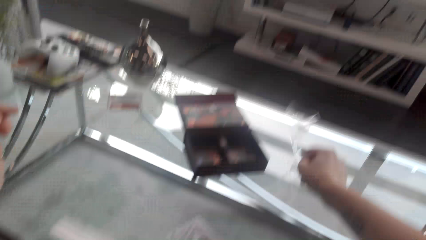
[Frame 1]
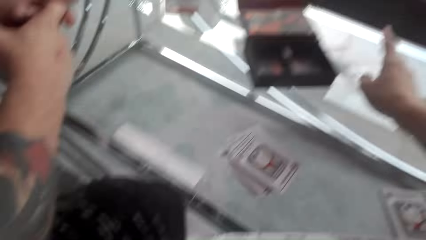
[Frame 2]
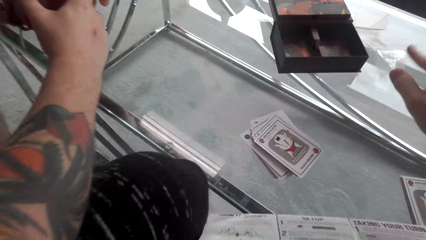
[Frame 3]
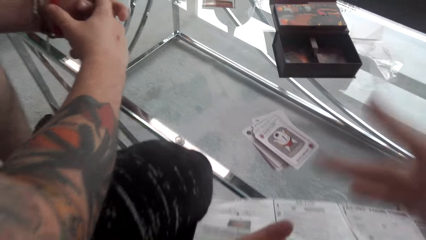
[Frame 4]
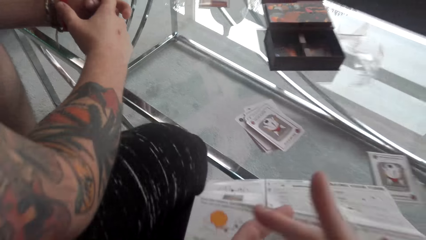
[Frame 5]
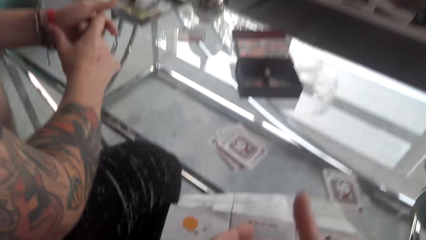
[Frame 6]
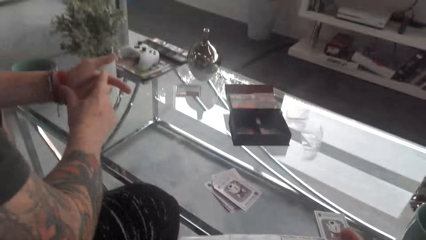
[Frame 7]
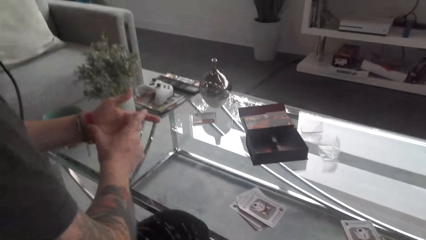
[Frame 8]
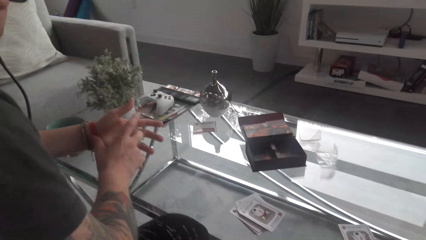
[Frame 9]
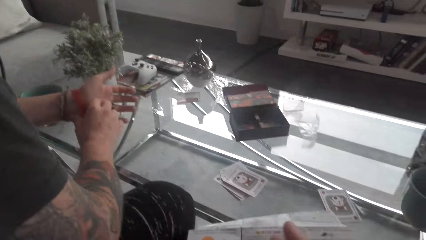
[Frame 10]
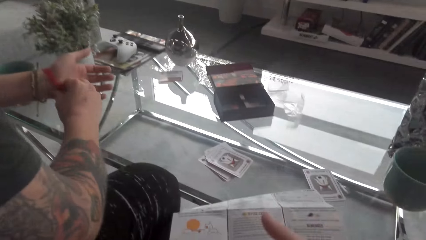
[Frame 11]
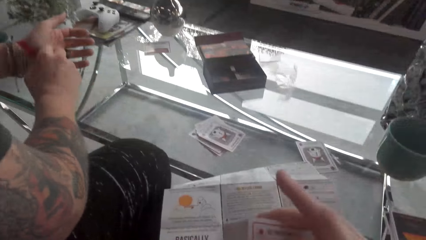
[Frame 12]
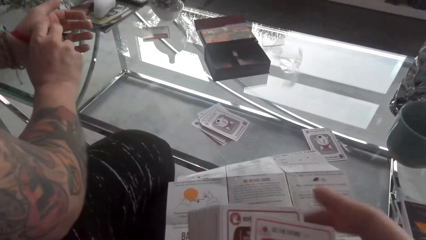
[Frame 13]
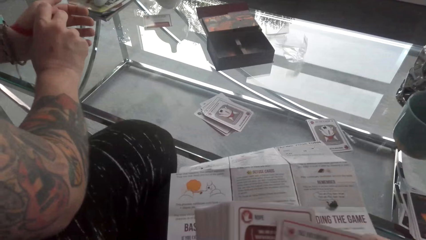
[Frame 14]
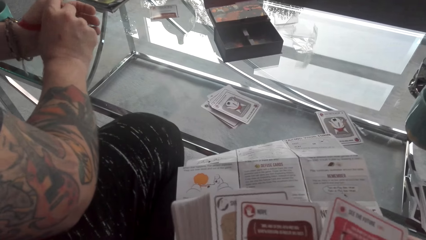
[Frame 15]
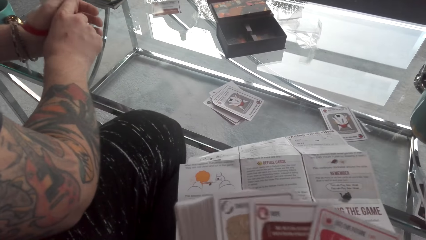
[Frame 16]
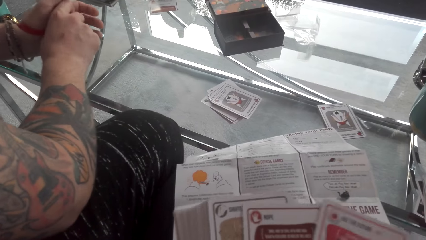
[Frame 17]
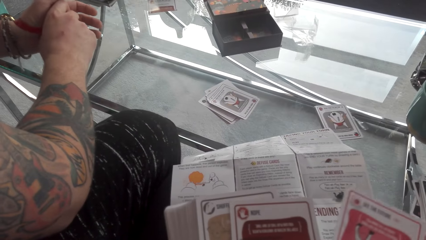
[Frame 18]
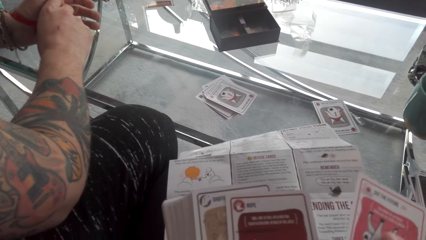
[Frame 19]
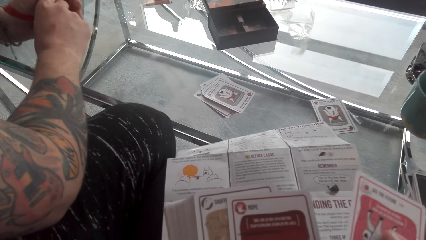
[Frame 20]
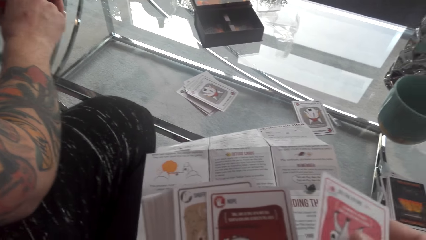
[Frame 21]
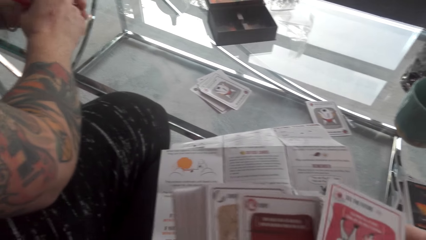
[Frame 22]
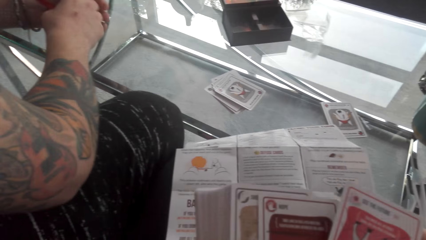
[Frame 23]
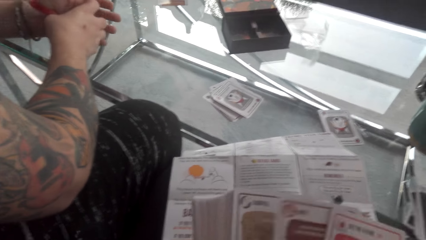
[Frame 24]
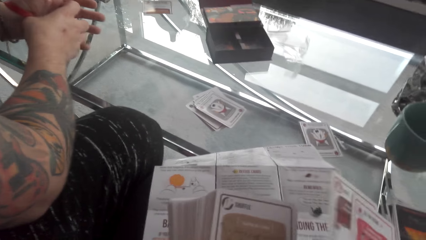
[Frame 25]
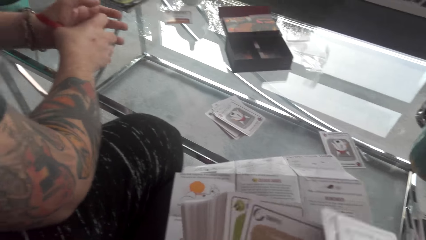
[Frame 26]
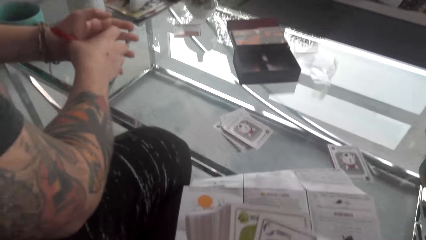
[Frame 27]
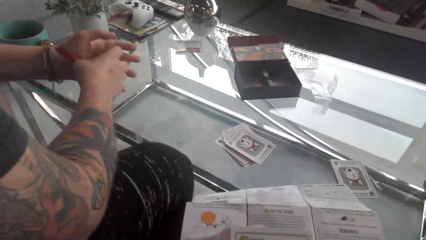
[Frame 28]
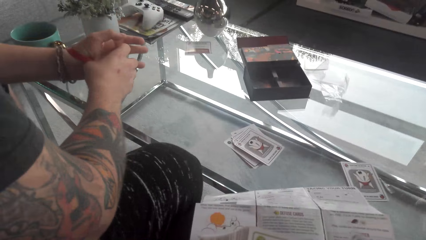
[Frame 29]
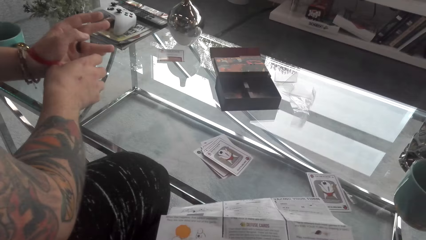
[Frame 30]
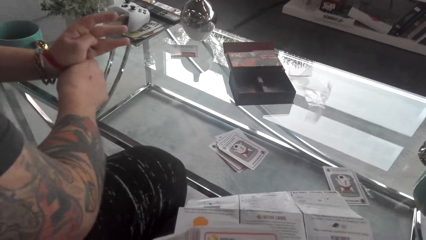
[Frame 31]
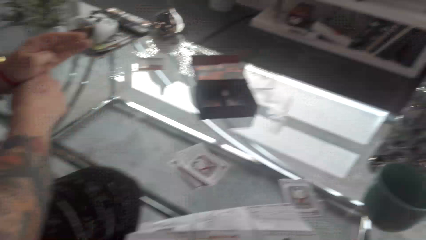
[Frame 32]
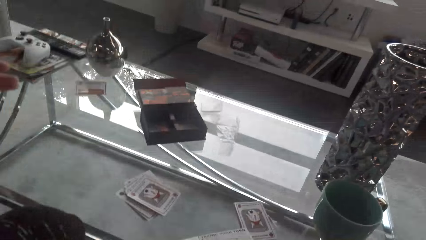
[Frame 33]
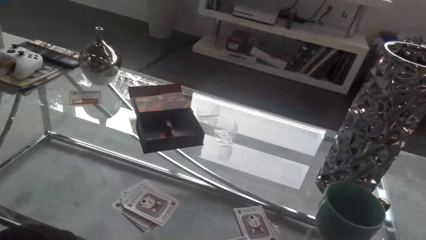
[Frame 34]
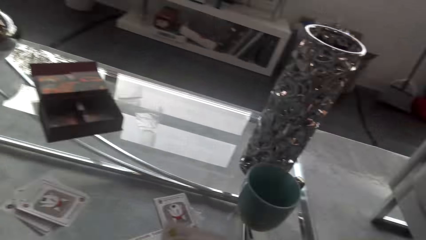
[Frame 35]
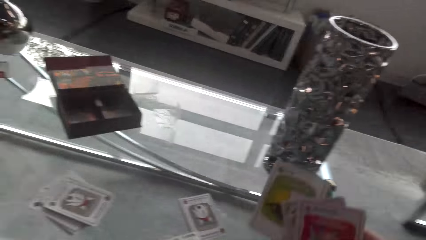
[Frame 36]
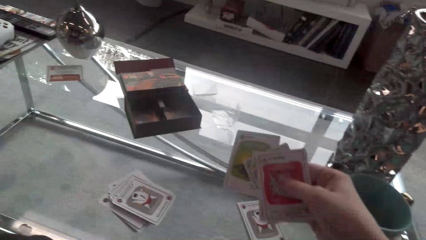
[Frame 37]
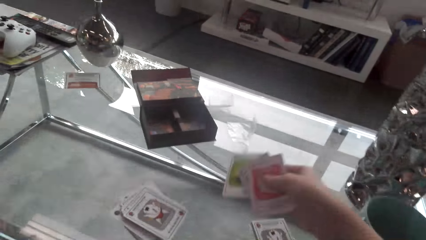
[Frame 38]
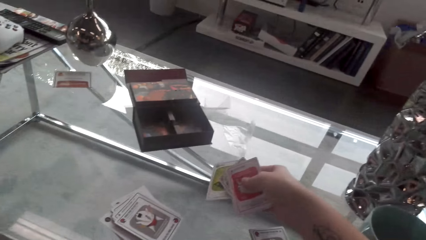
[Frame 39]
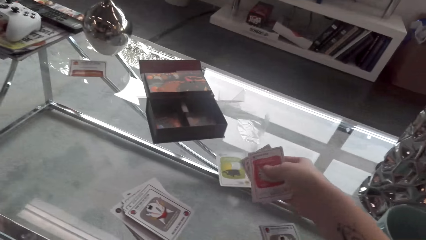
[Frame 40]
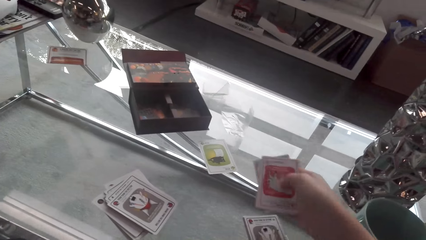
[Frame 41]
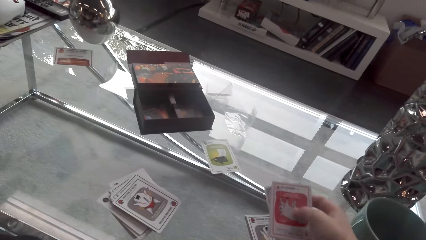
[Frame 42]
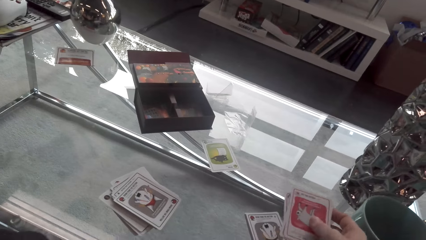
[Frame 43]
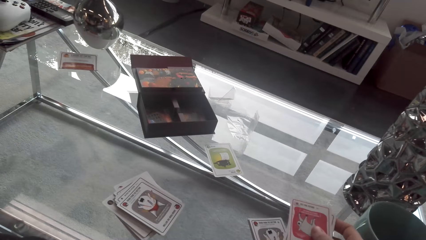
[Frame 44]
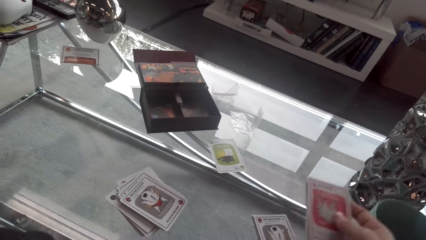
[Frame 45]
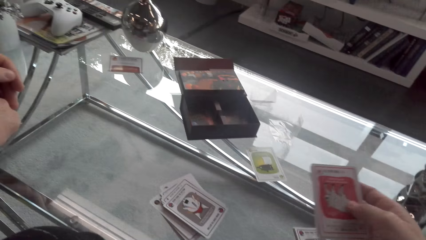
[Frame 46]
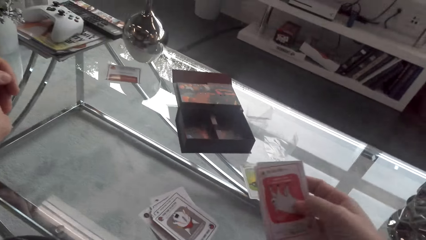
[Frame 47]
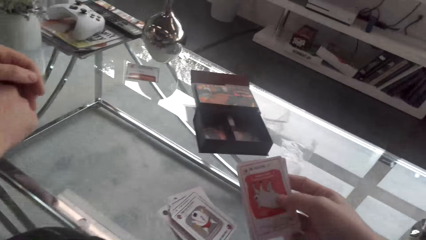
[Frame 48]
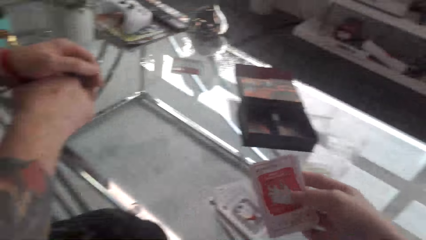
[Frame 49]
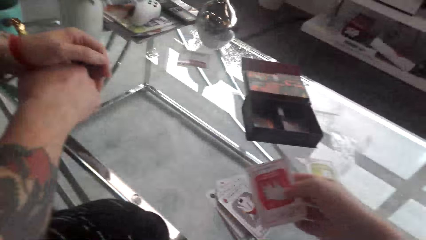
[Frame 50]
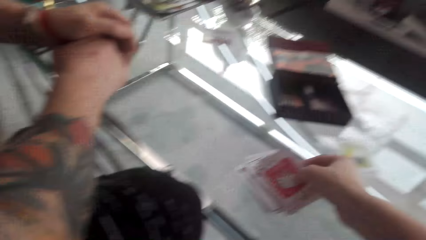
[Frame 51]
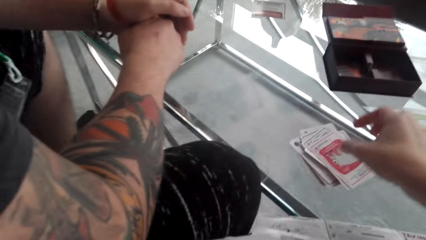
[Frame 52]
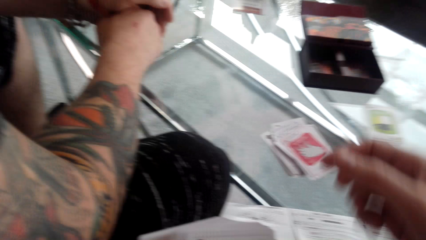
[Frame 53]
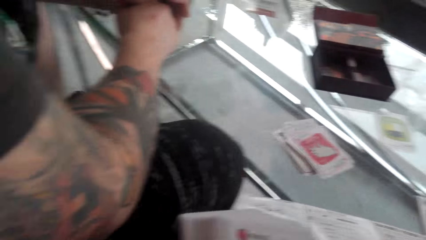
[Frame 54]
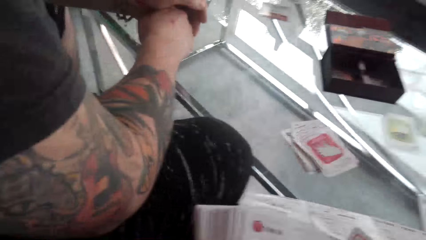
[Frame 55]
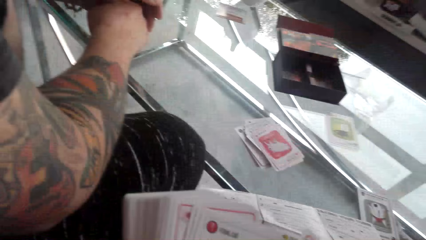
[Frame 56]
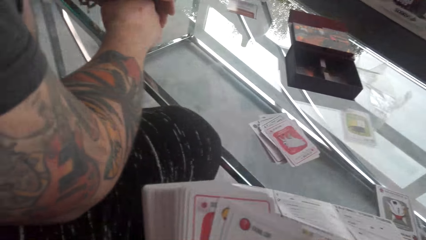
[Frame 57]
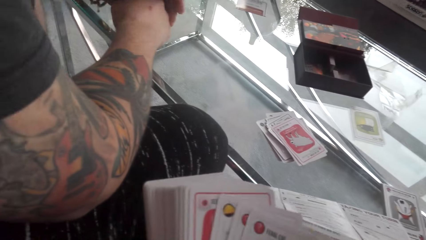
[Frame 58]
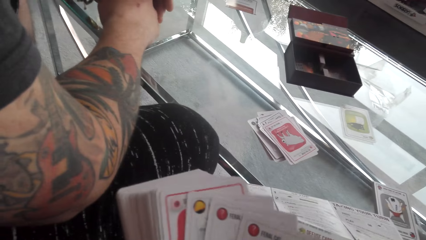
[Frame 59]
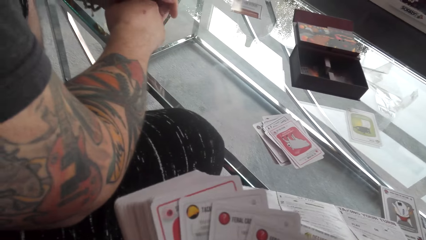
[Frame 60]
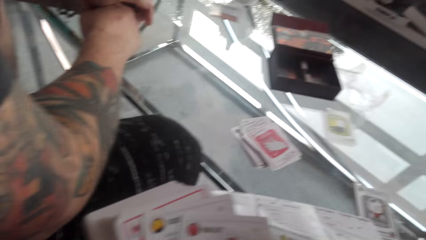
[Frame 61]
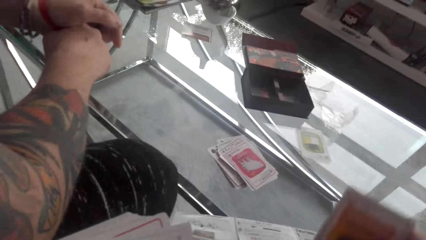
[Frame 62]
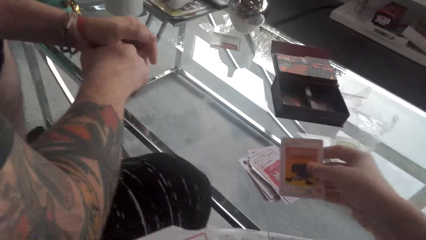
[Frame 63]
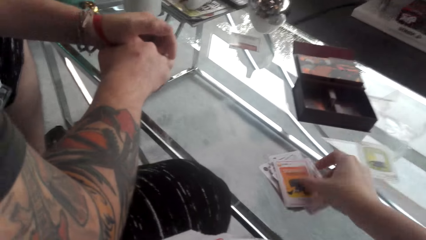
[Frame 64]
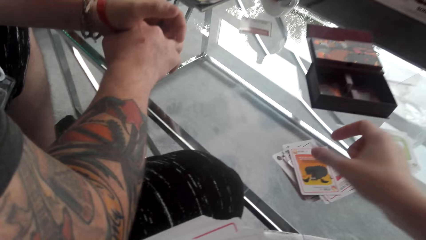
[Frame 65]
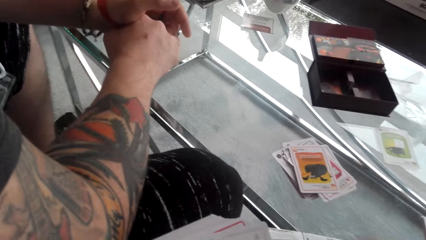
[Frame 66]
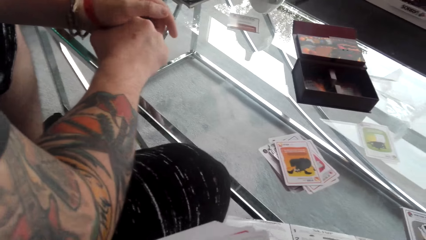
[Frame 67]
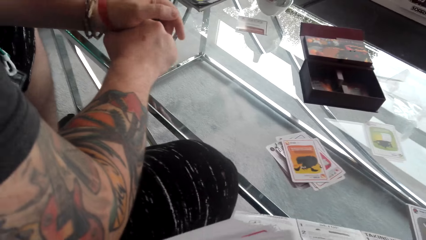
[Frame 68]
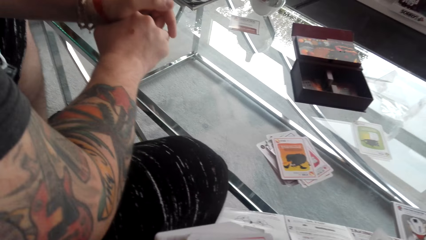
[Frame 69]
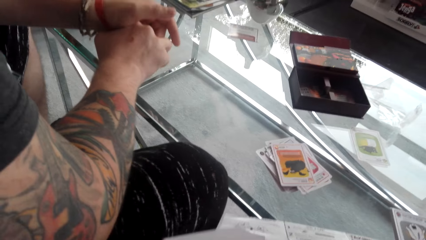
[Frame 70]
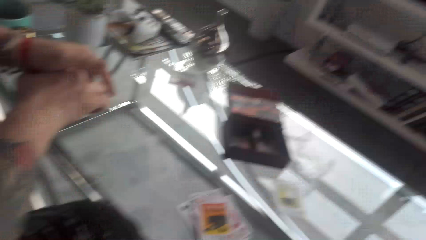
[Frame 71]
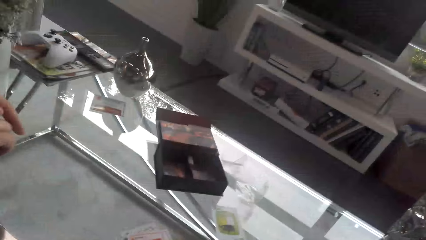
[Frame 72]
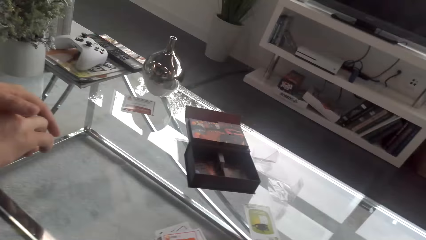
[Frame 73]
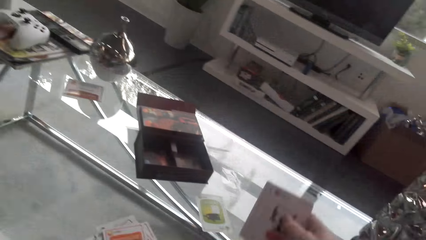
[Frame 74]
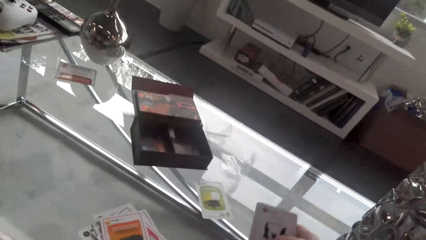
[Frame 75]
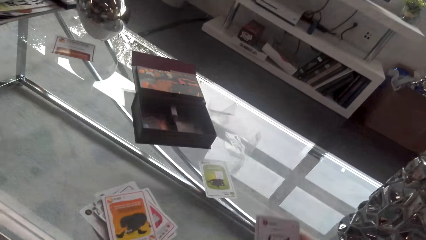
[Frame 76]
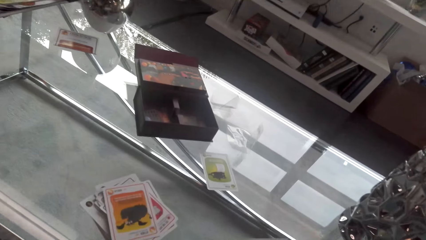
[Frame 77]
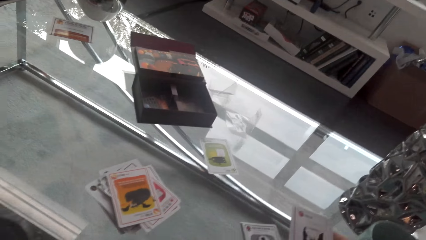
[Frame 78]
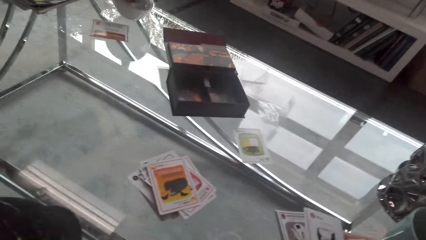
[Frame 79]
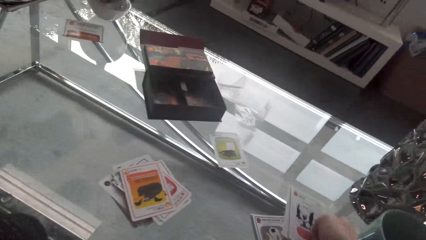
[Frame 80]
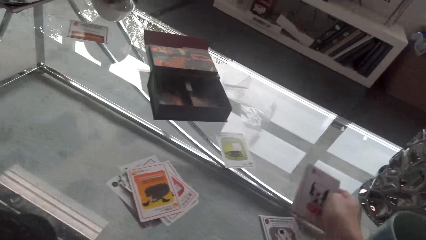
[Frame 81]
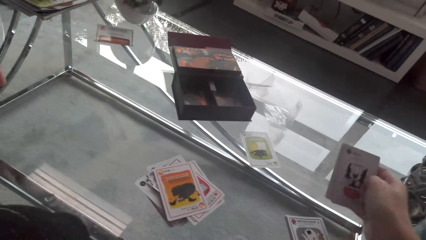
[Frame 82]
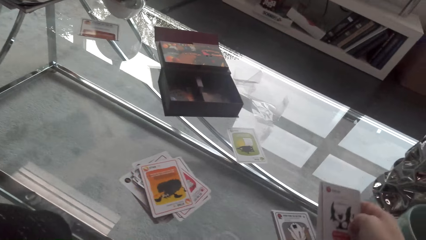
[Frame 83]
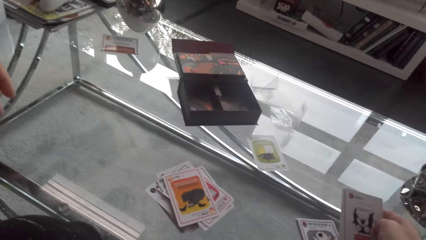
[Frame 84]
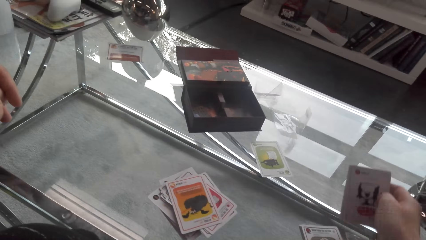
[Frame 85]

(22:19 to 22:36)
The camera wearer puts the polythene cover on the table. They look at the papers. They look through the cards. They converse with a man. They put the cards on the table. They converse with the man. They put the cards on top of other cards. They put the cards on top of other cards again. They put the cards on the table.
